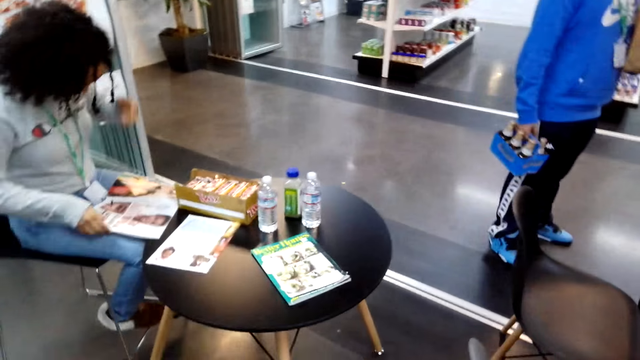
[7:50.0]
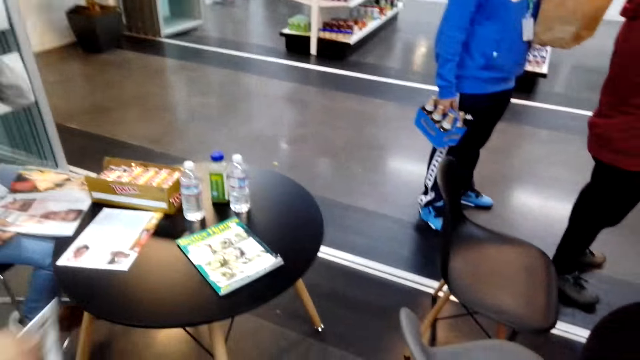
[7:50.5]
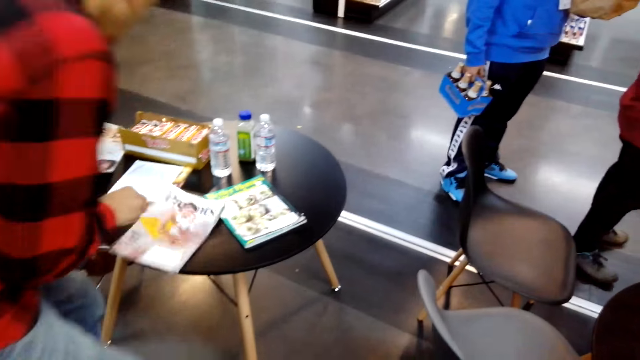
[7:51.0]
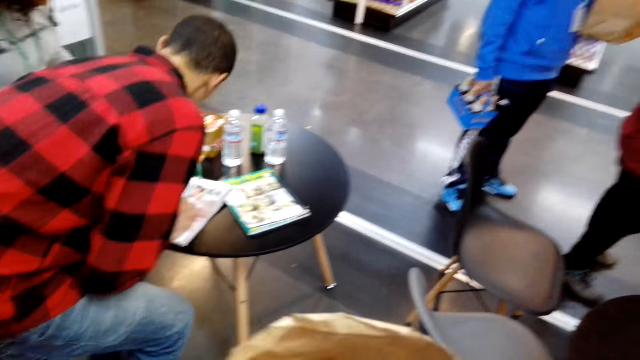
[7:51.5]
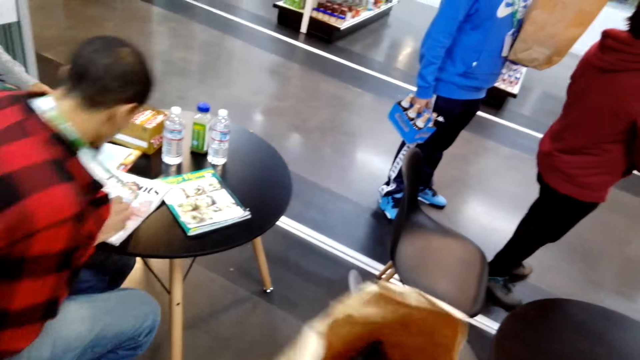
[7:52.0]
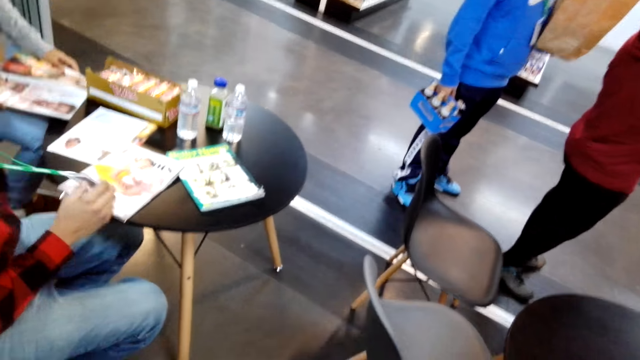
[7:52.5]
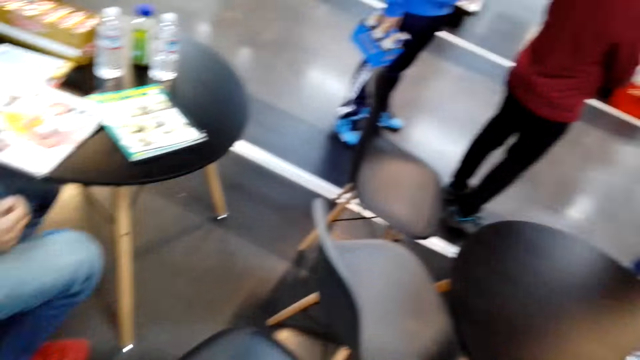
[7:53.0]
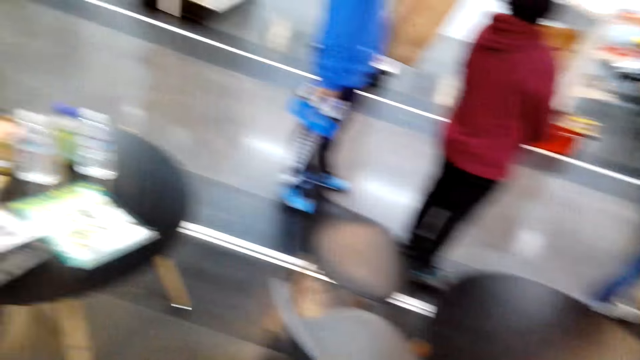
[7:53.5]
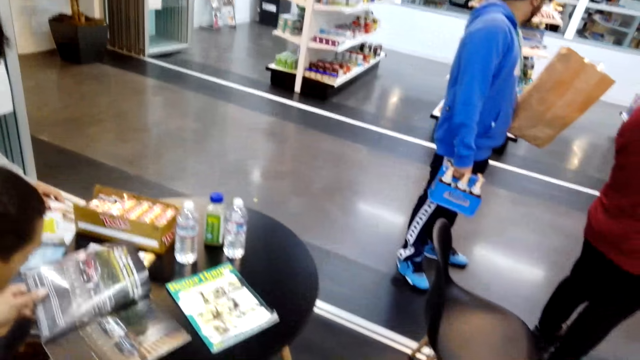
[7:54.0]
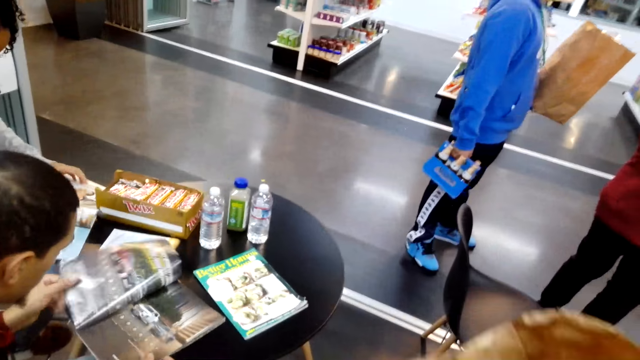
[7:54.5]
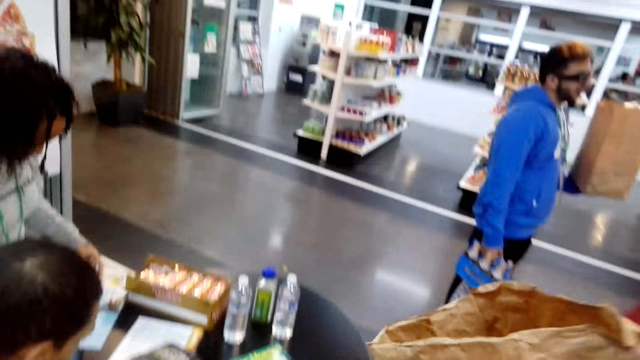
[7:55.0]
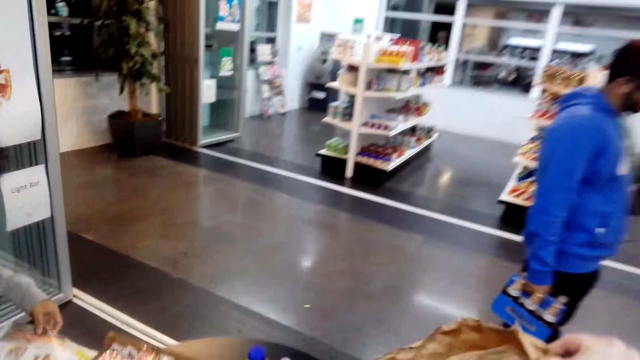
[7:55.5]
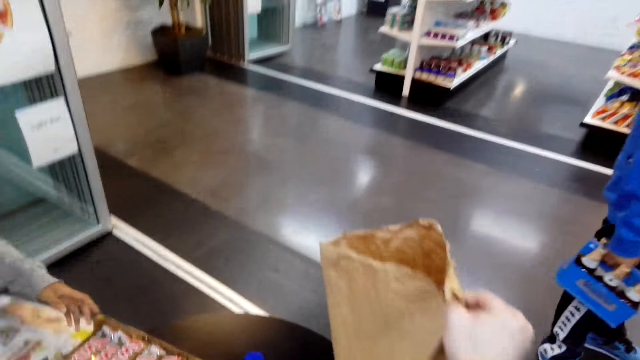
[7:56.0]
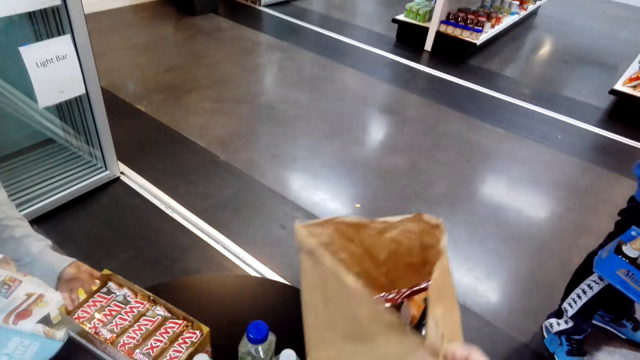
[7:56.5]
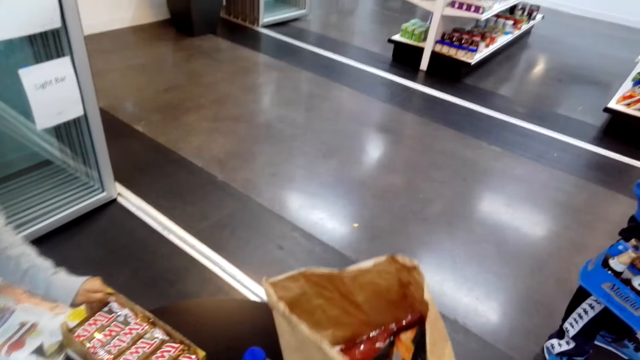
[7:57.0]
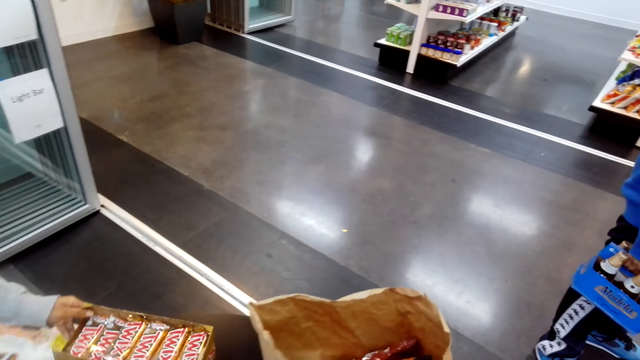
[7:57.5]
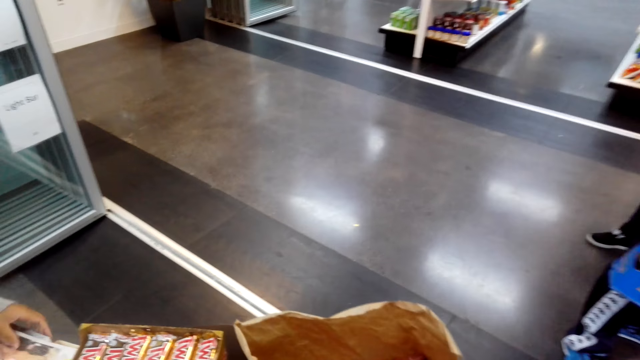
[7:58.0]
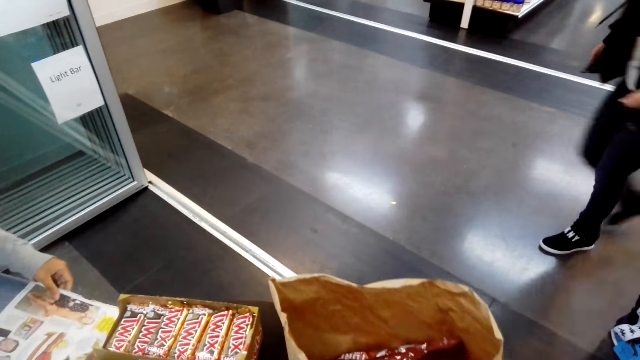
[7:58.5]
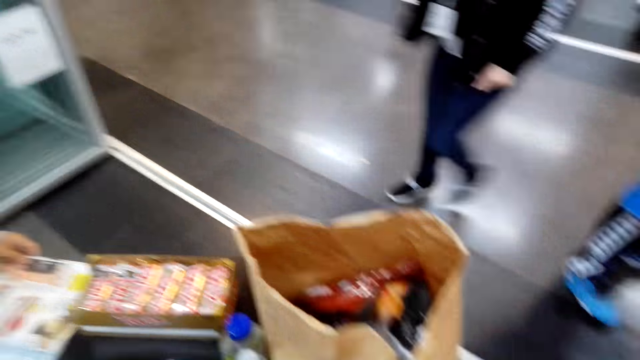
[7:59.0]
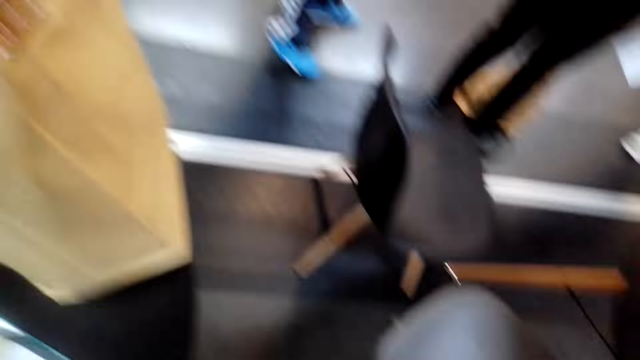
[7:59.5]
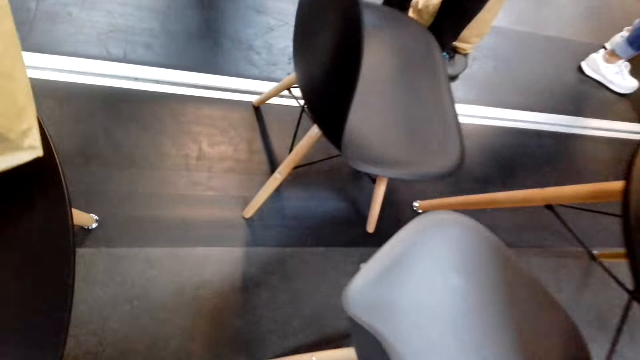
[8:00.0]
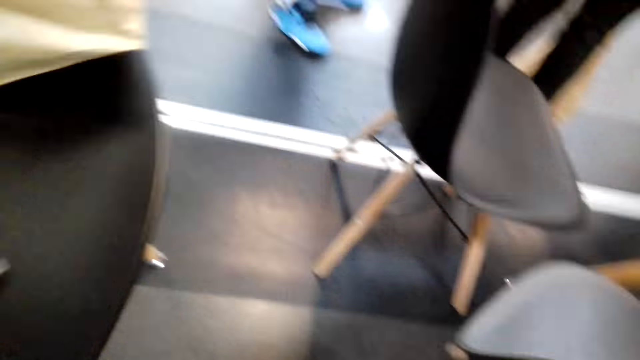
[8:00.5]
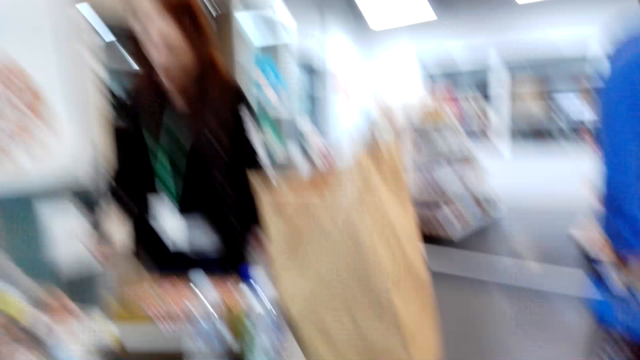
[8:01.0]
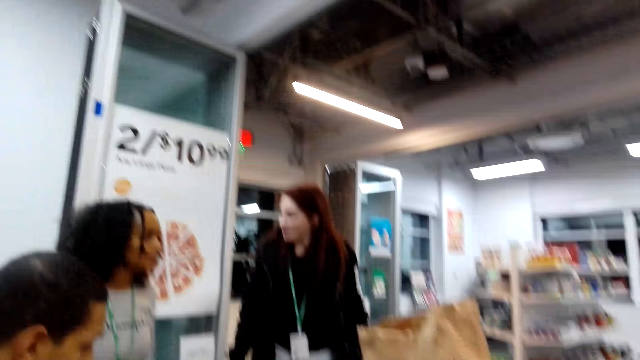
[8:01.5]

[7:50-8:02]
A person sits down on the chair. The camera wearer holds the packet. Another person moves the book on the table. The camera wearer puts the packet on the table. The second person moves the box on the table. Another person walks to the chair.

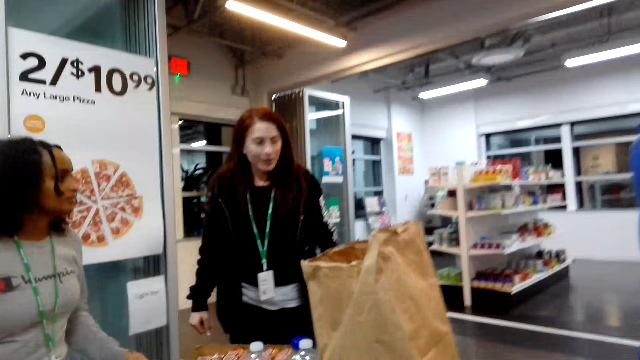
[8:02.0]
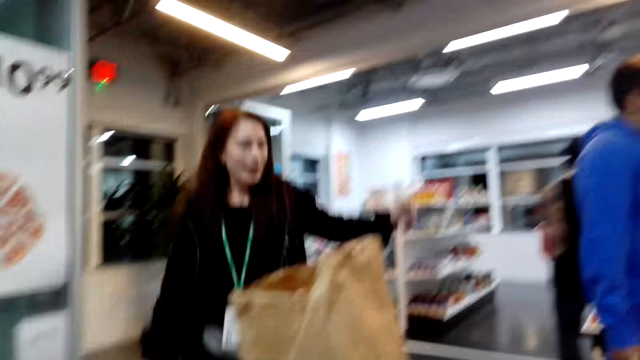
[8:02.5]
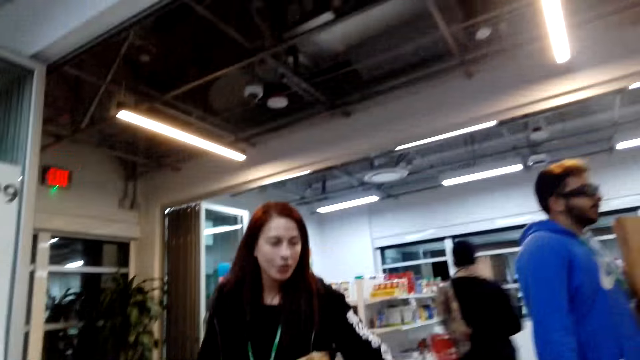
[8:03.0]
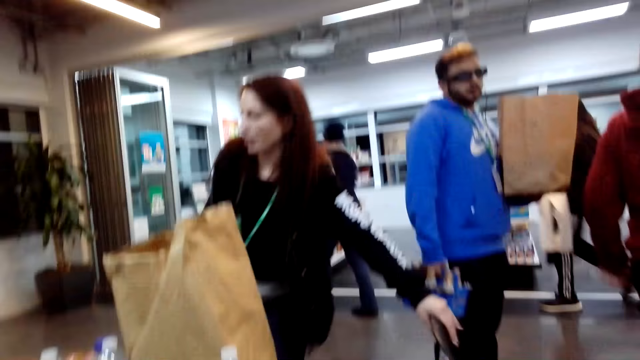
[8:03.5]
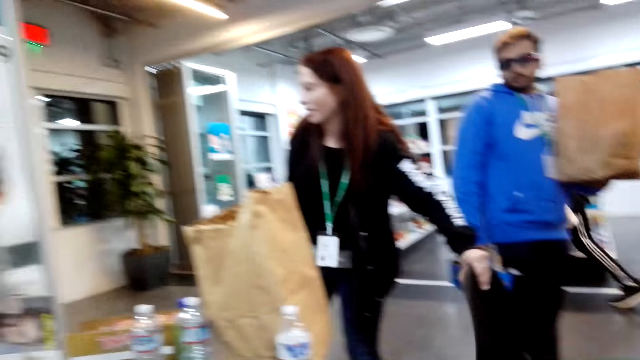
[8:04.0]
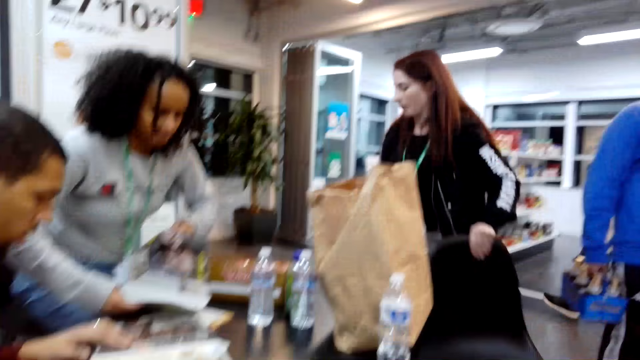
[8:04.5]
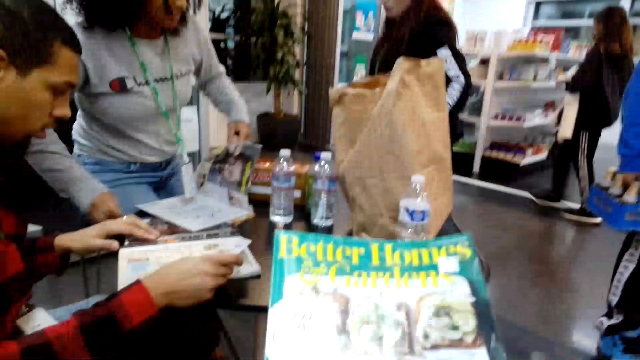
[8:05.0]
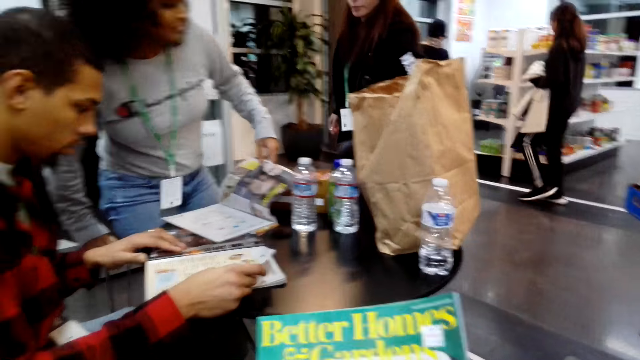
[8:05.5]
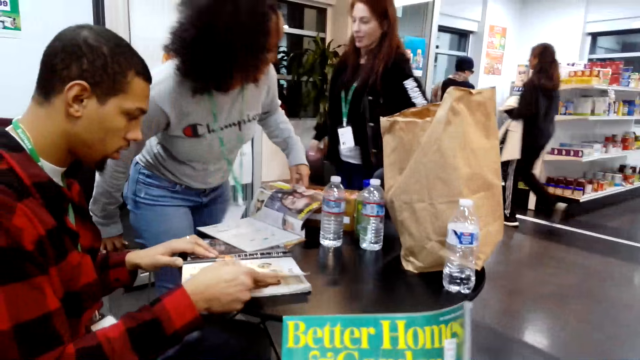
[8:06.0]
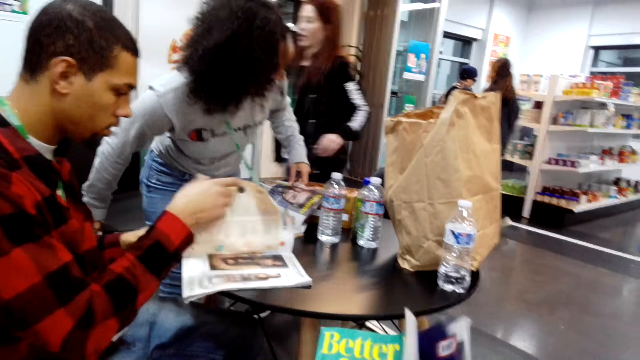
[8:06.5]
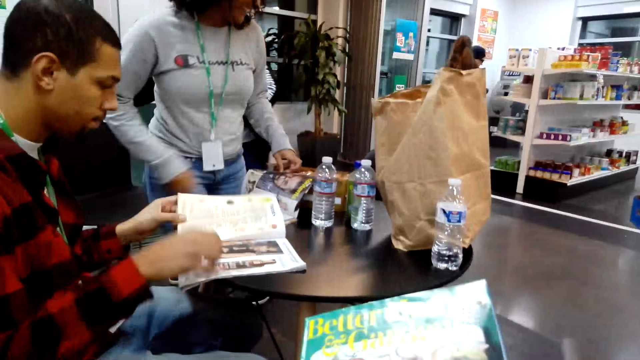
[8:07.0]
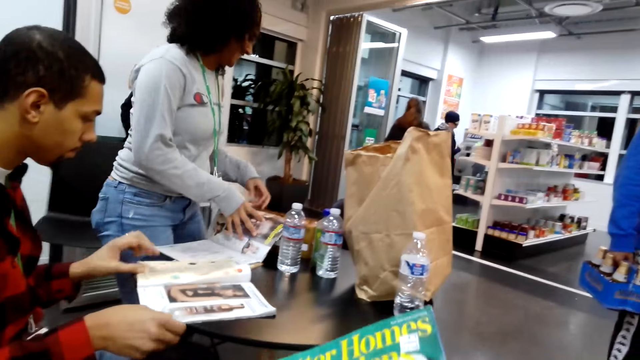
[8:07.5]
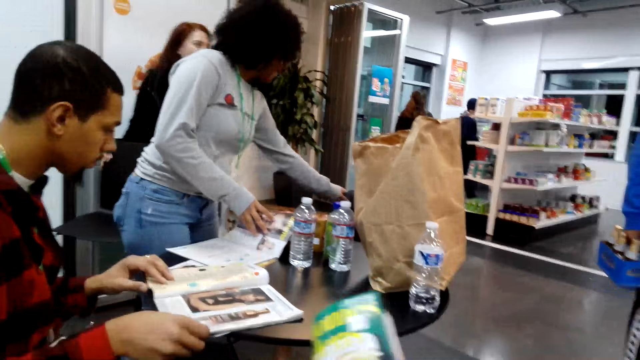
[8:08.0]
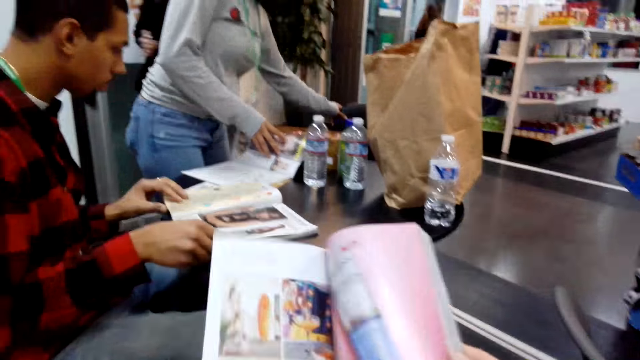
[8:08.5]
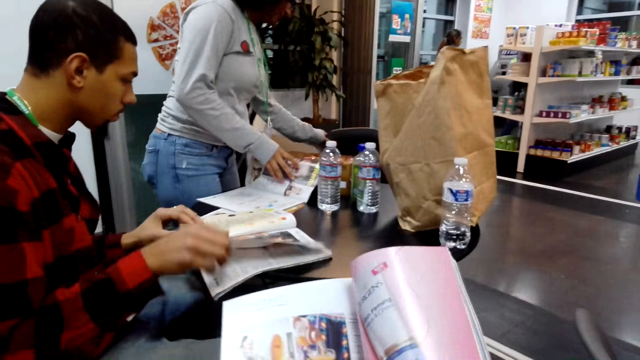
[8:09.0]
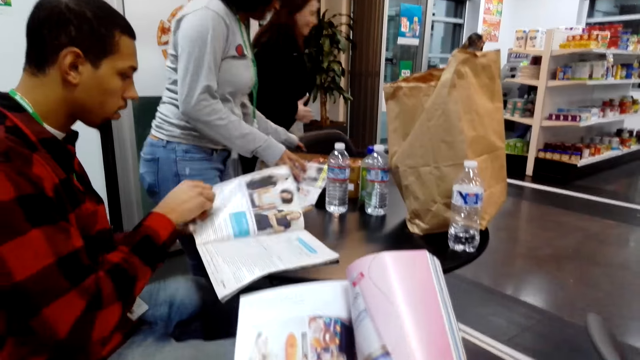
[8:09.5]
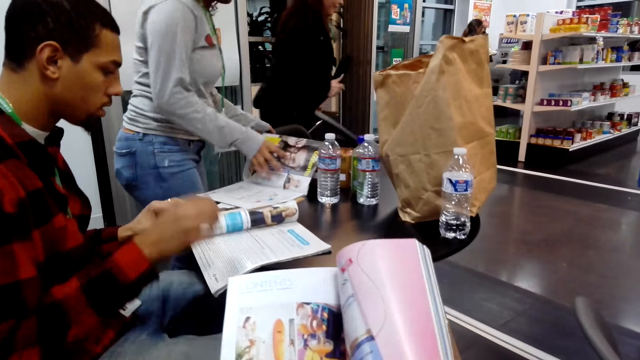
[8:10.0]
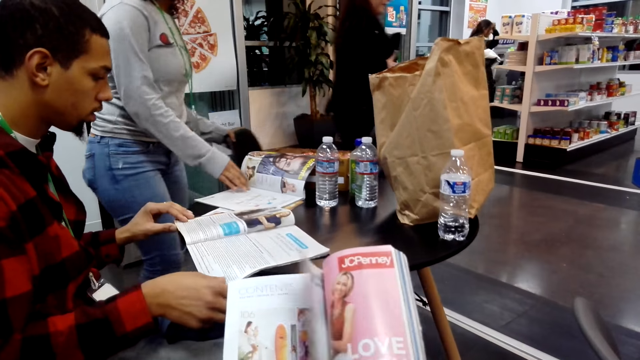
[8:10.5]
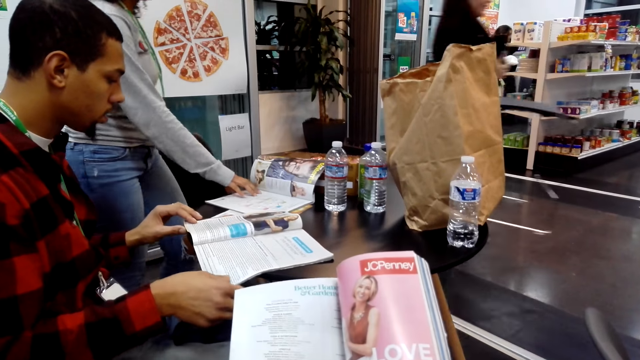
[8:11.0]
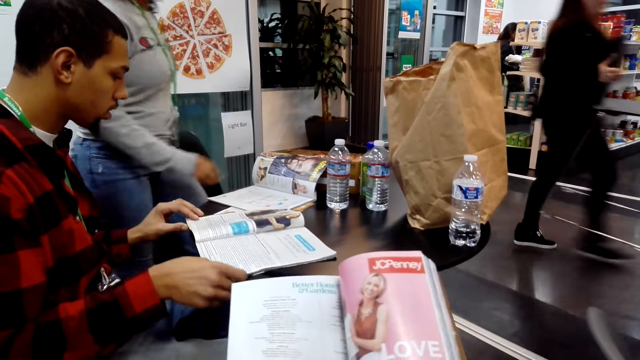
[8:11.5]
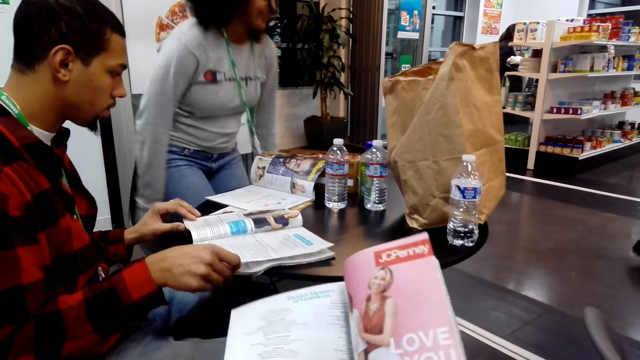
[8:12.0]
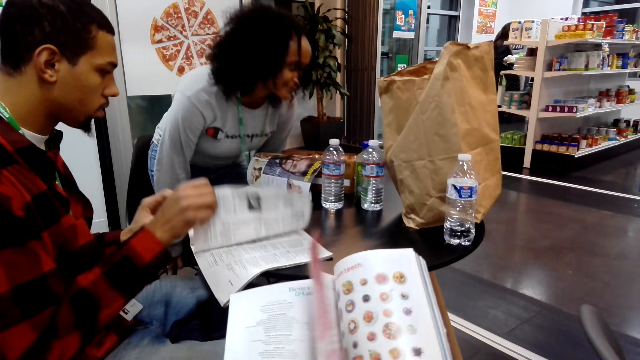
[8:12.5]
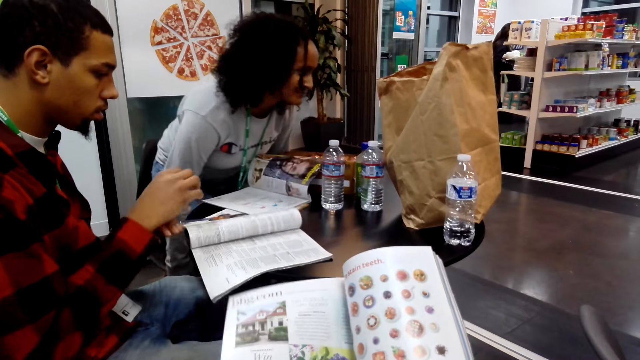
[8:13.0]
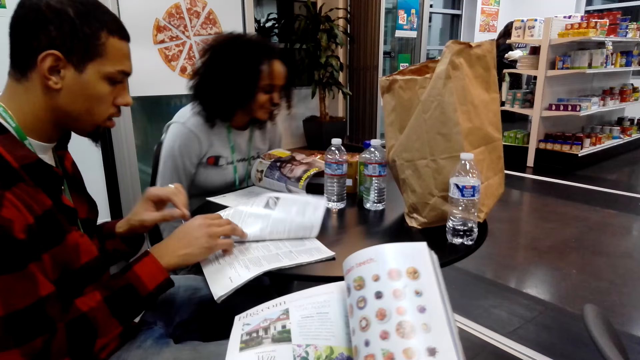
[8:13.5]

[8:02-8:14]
A person holds the chair and pulls the chair. Another person walks on the floor. The first person pulls the chair. Another person walks to the shelf. The camera wearer turns the page of the book. Another person moves the book. The first person pulls the chair. The person who moved the book sits on the chair. Another person peruses through a magazine. The camera wearer peruses through a magazine.
